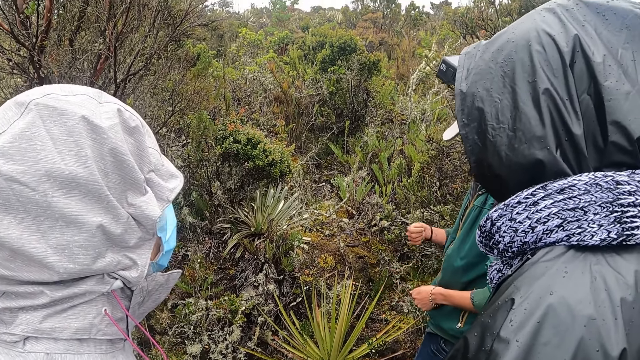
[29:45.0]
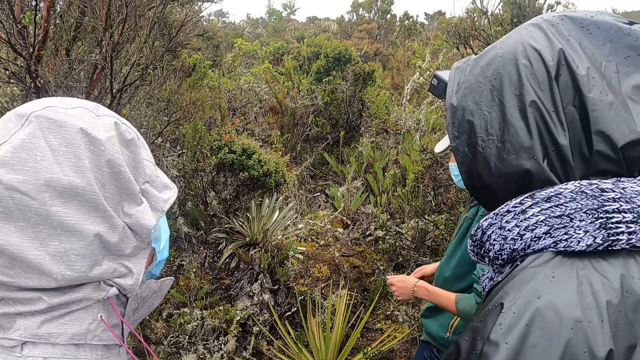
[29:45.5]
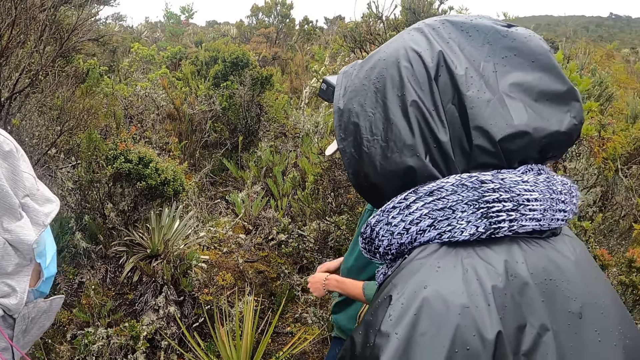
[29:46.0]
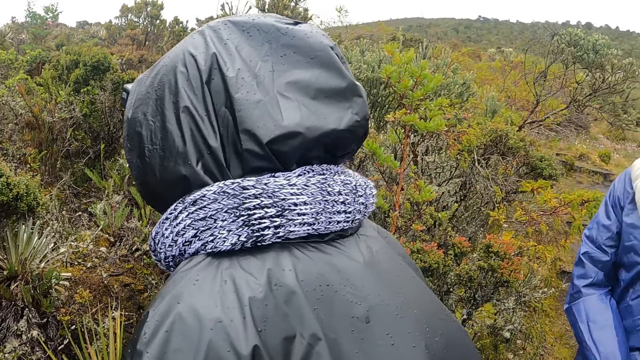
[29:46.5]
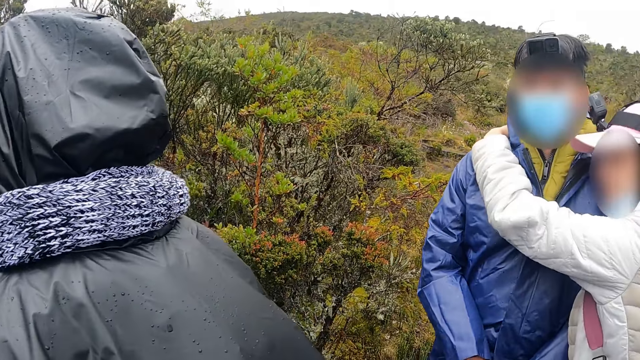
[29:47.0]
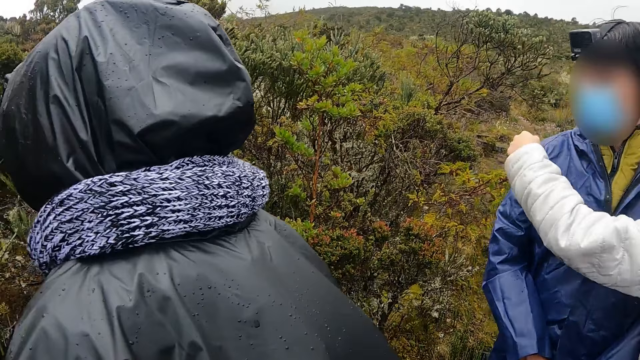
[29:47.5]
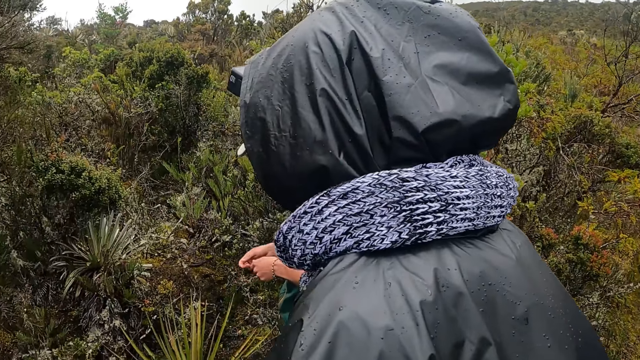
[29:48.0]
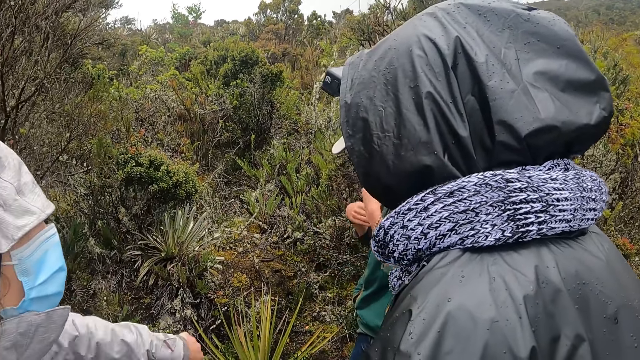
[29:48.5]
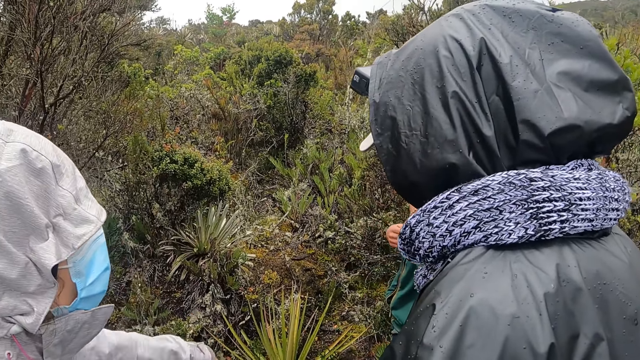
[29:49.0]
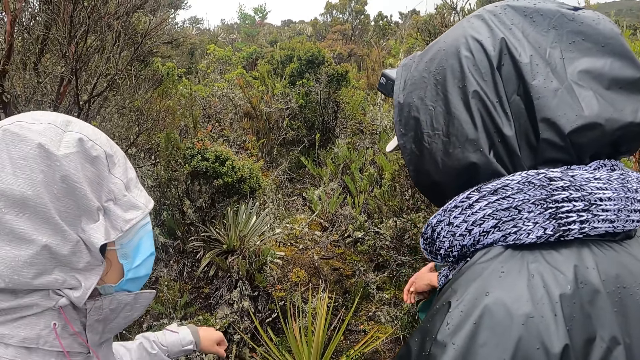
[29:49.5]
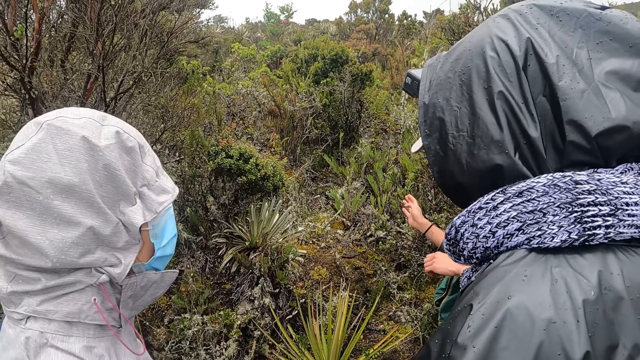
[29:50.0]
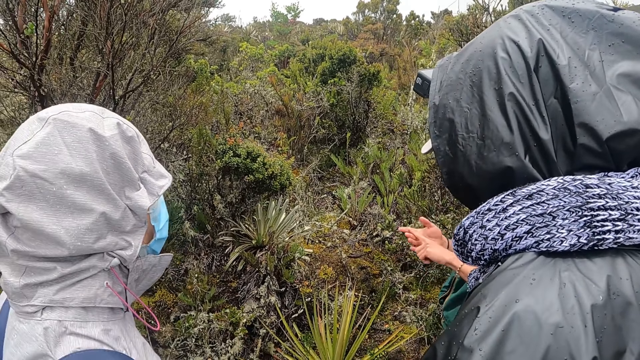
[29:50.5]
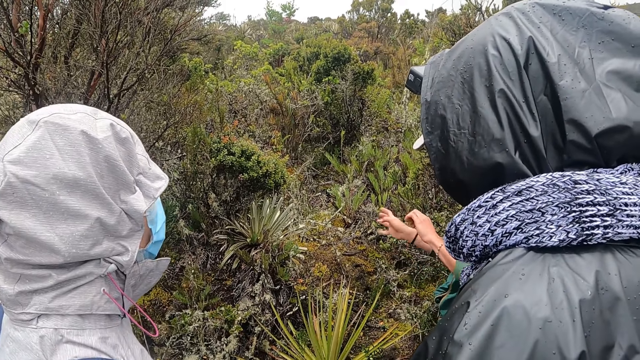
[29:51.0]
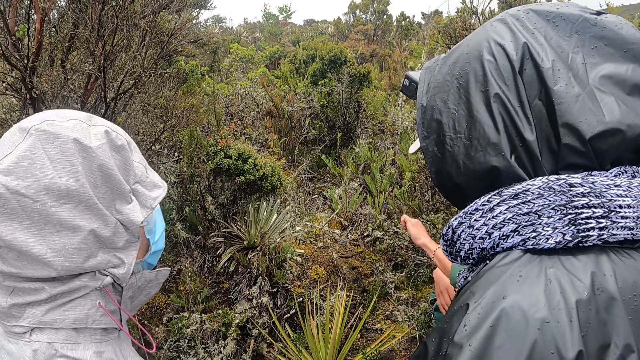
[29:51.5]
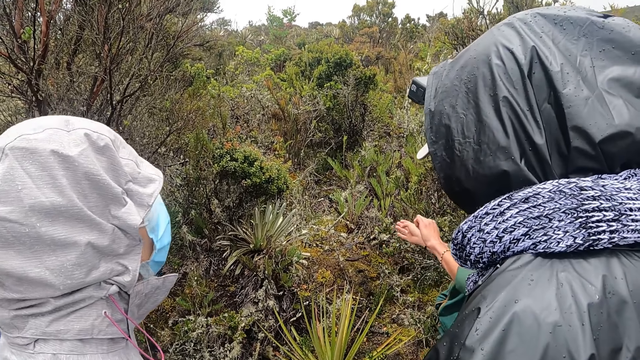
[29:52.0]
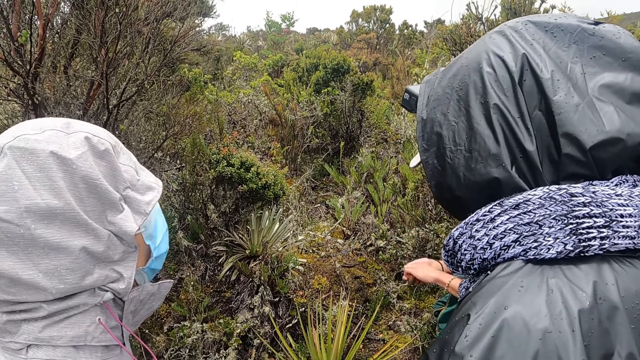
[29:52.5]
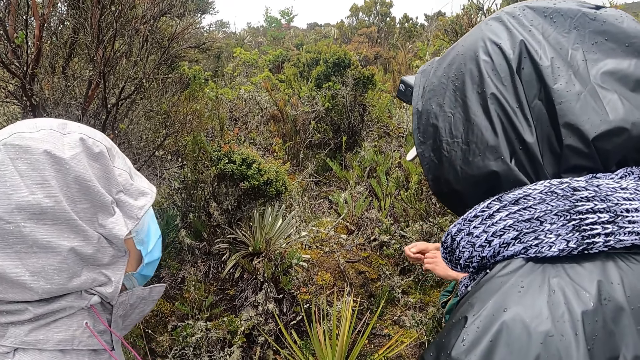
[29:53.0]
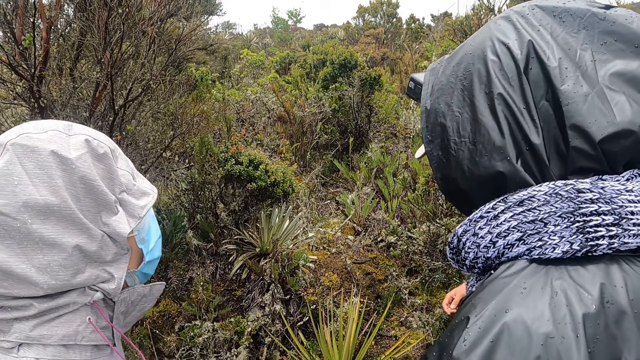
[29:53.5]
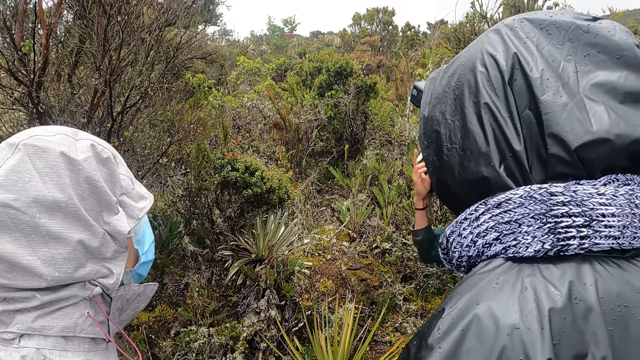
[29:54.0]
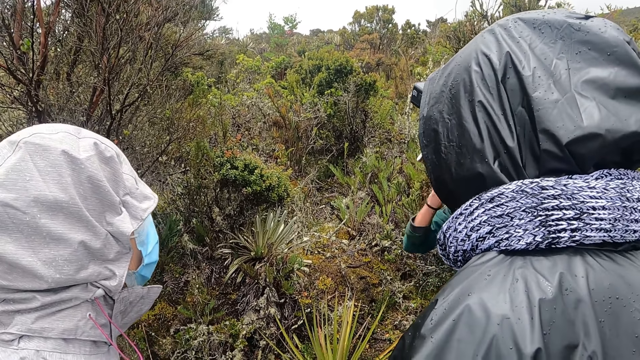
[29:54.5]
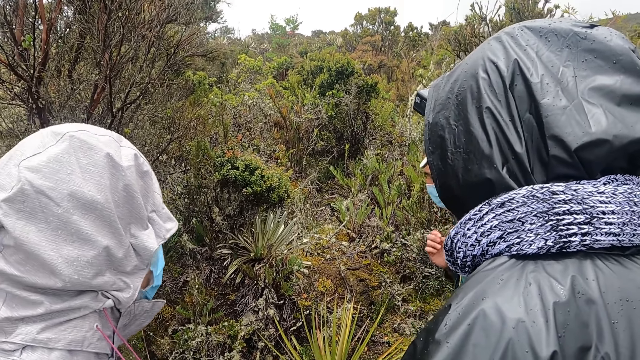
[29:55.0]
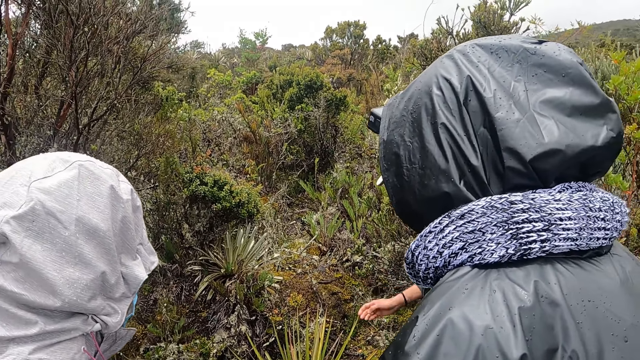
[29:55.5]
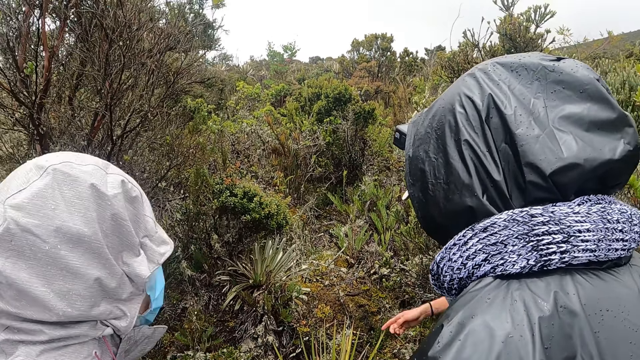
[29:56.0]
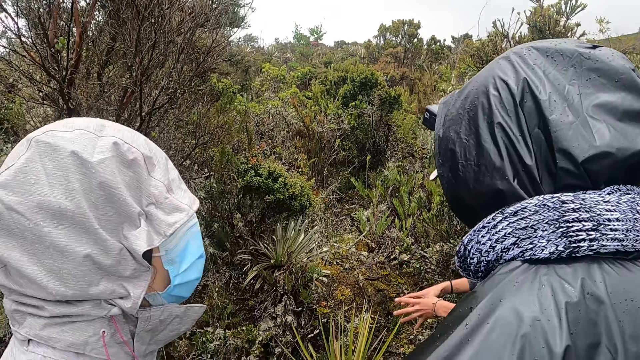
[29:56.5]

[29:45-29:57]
The camera wearer looks around. A woman interacts with another woman. The other woman interacts with the group. The camera wearer looks at a man's hands.

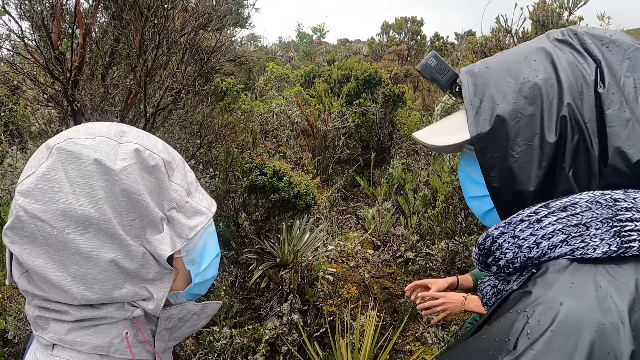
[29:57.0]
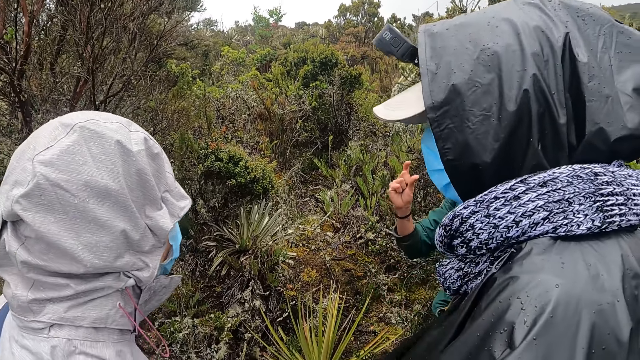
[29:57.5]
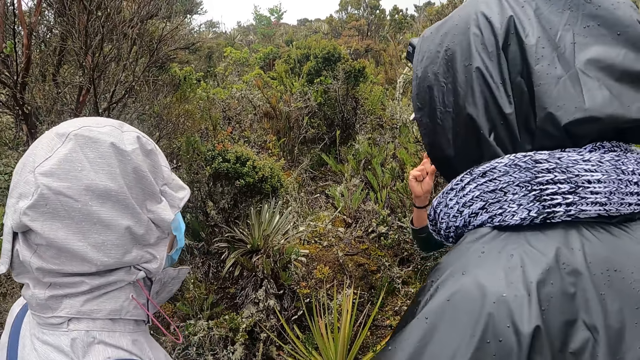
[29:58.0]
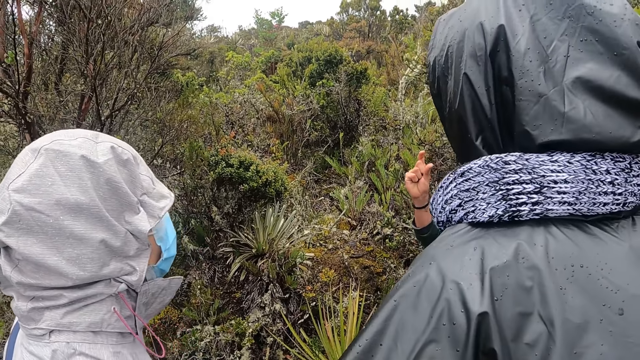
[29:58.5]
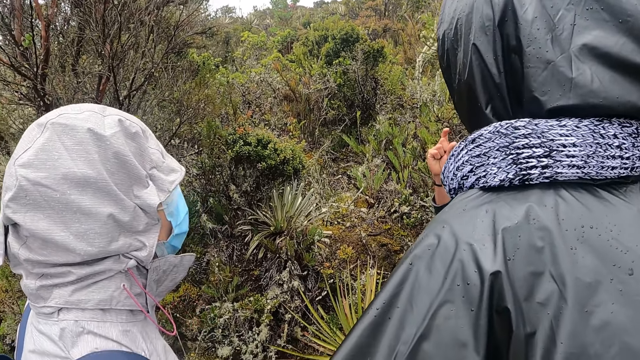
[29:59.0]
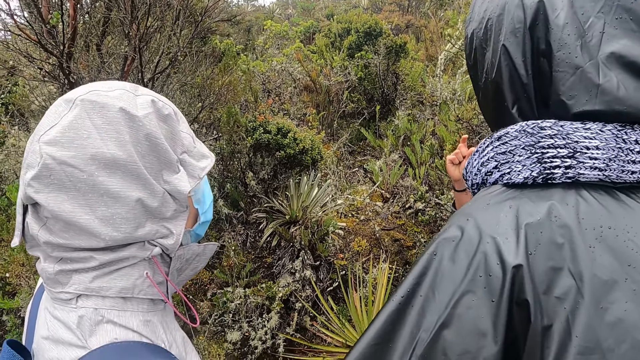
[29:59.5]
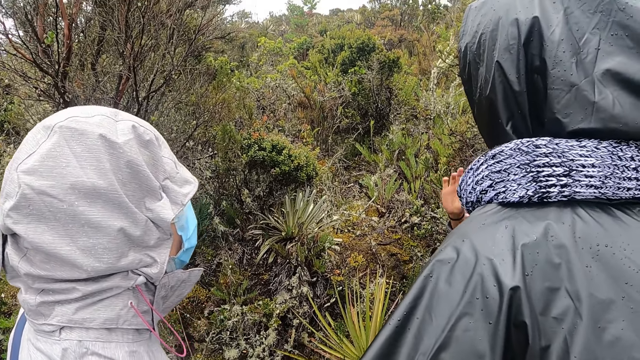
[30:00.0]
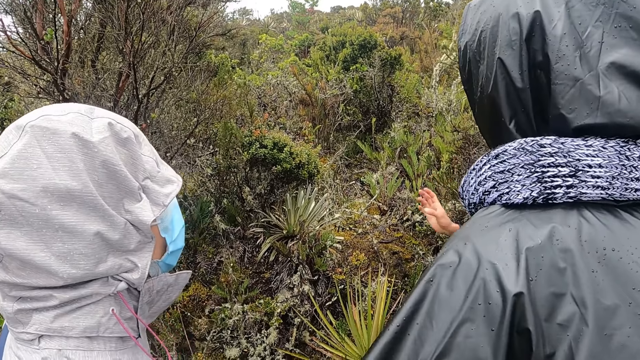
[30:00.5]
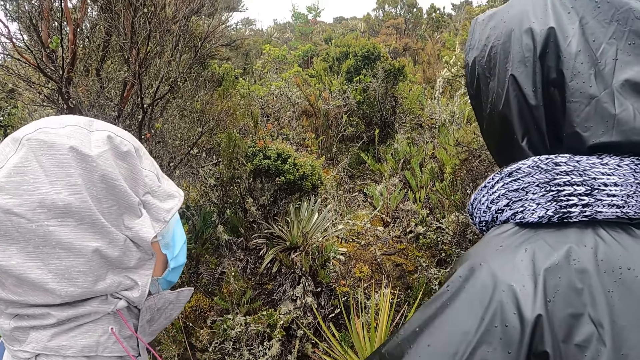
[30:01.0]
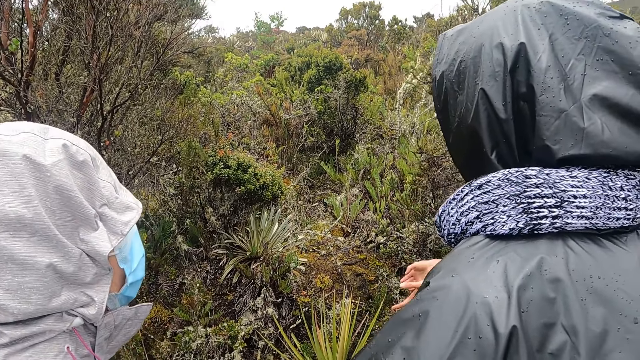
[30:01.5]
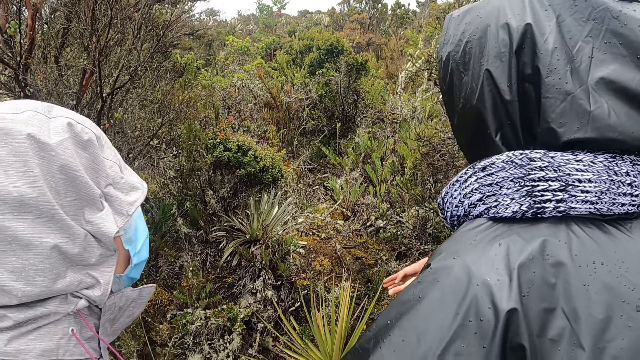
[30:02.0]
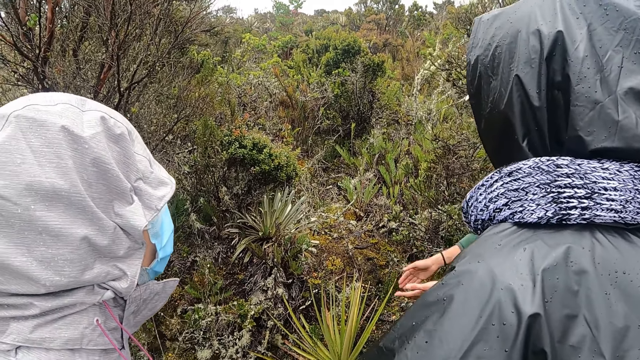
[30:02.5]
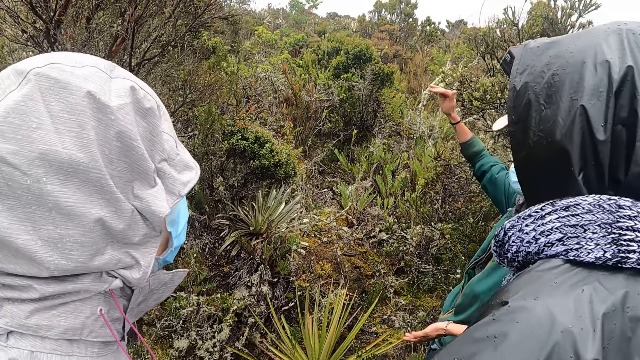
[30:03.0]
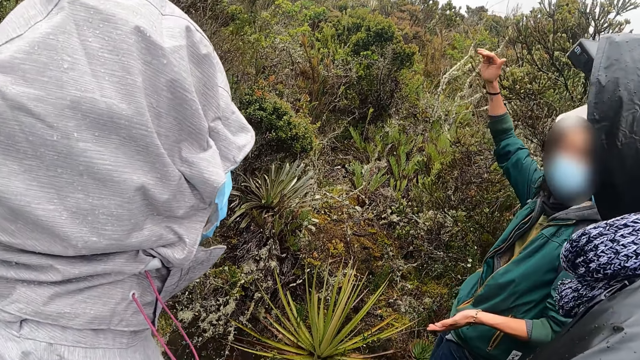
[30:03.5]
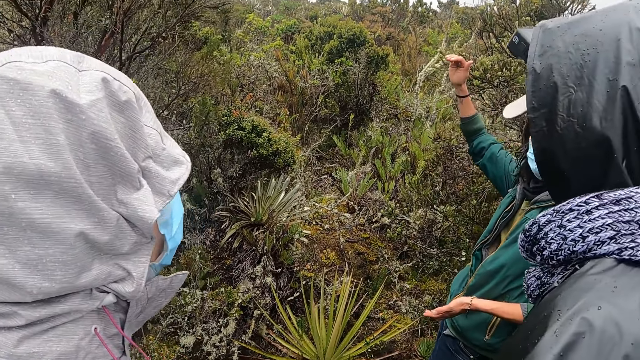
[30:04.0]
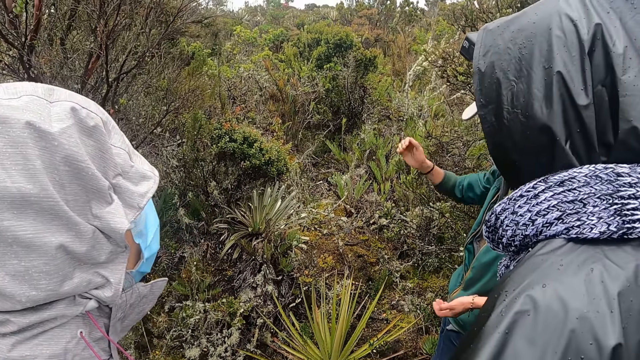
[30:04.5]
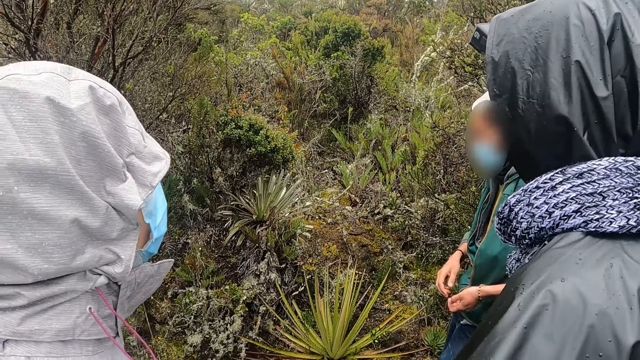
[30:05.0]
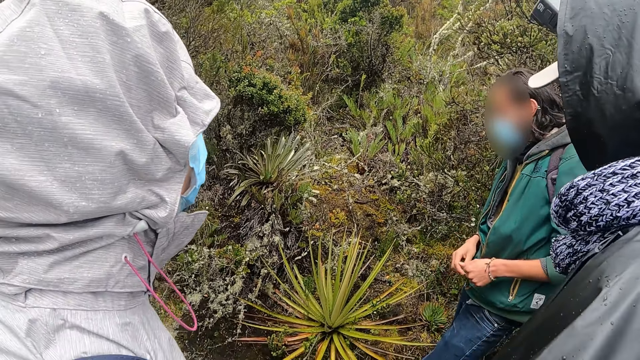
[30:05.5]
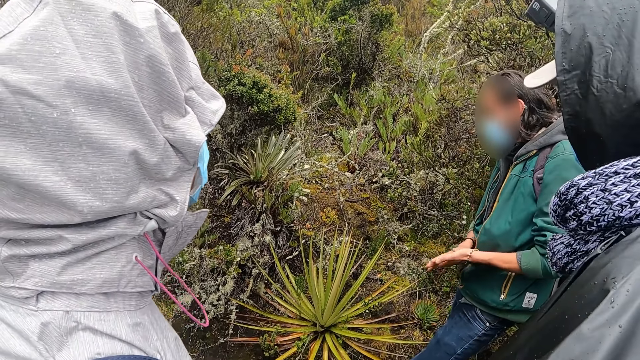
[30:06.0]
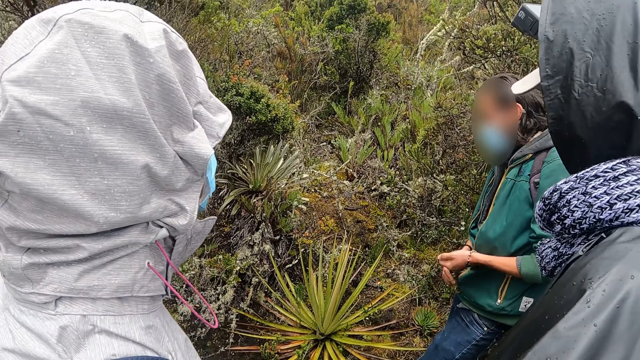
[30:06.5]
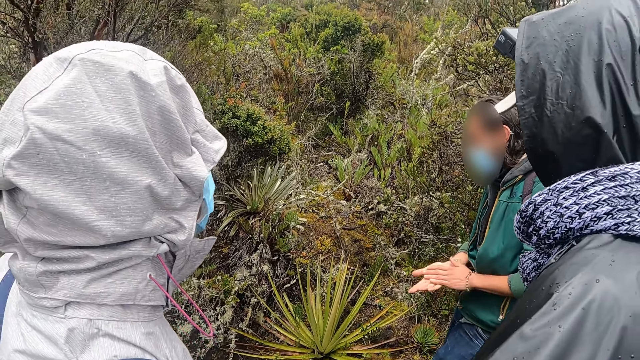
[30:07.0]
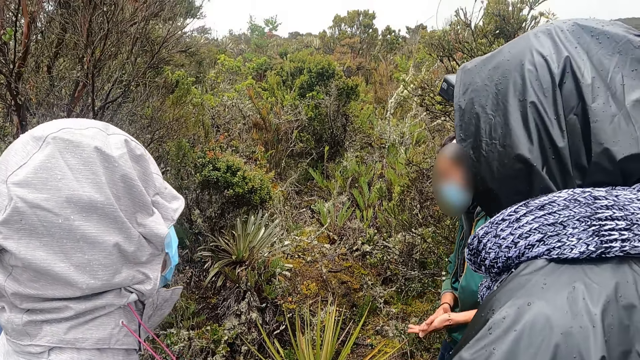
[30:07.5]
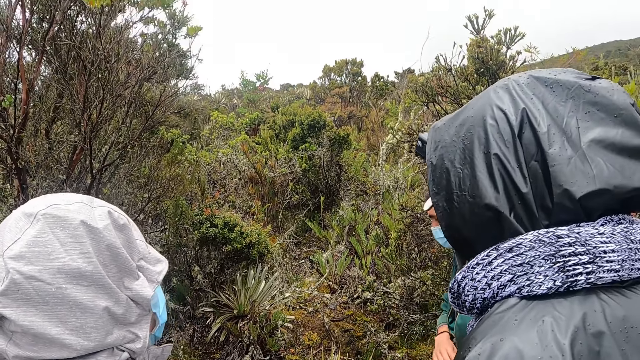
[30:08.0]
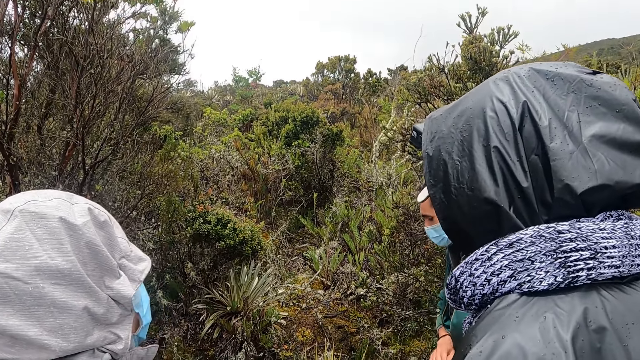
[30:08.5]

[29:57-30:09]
A man speaks. A woman rubs her hands together. The man rubs the hands.
